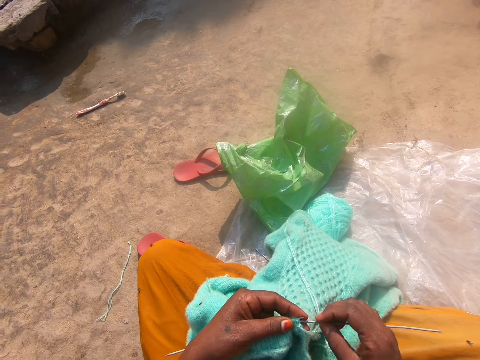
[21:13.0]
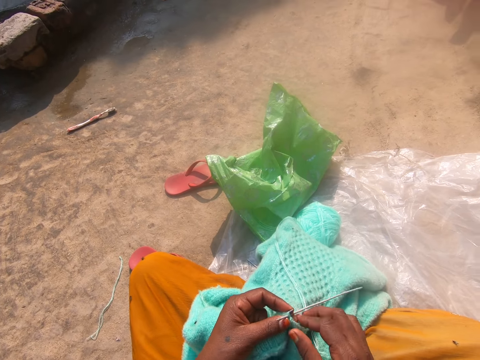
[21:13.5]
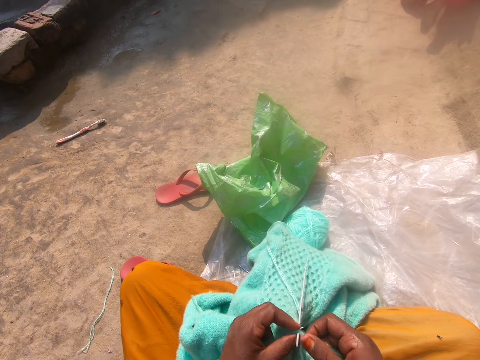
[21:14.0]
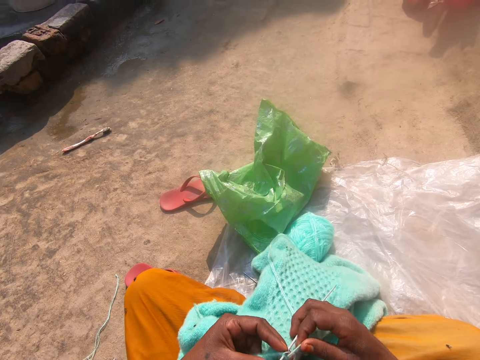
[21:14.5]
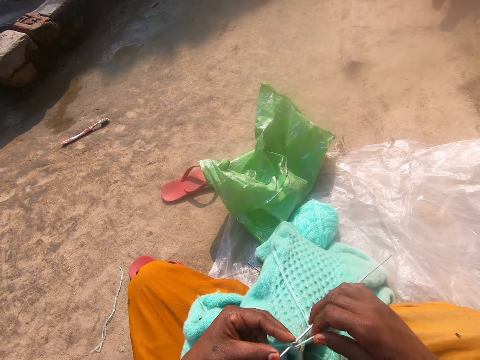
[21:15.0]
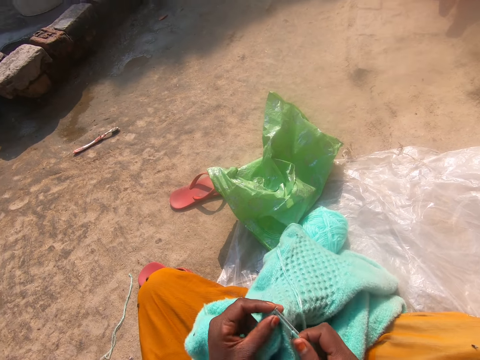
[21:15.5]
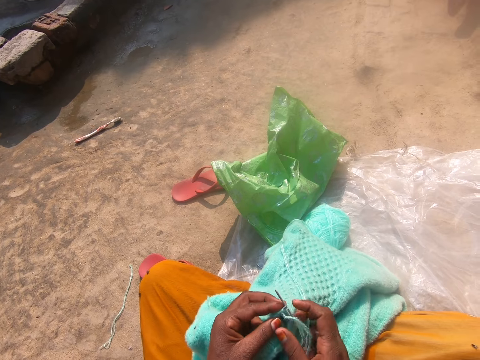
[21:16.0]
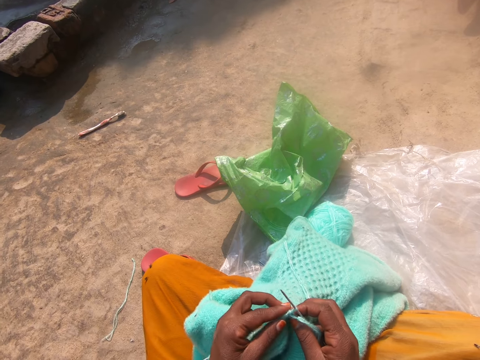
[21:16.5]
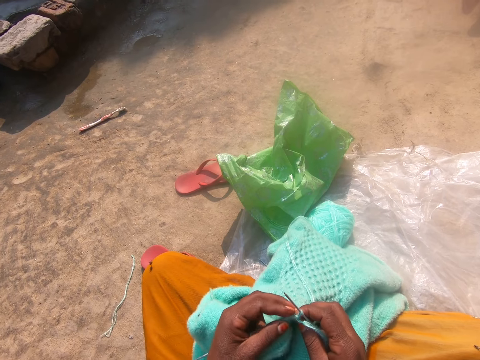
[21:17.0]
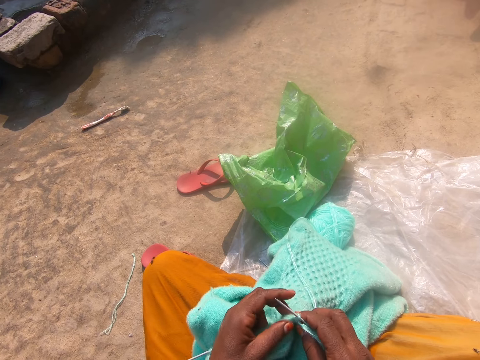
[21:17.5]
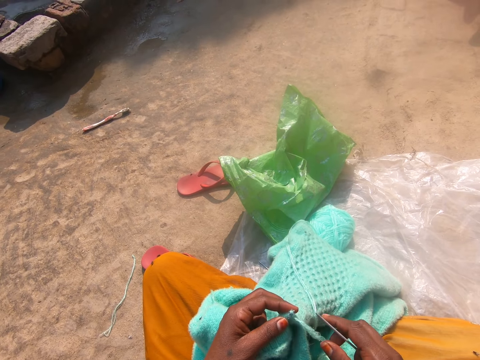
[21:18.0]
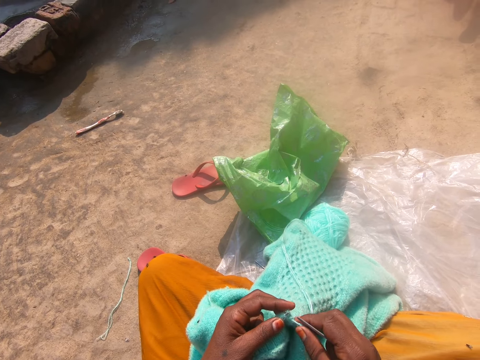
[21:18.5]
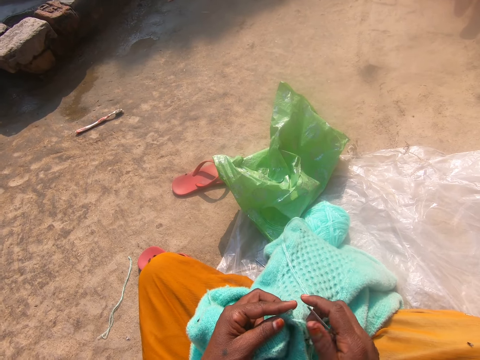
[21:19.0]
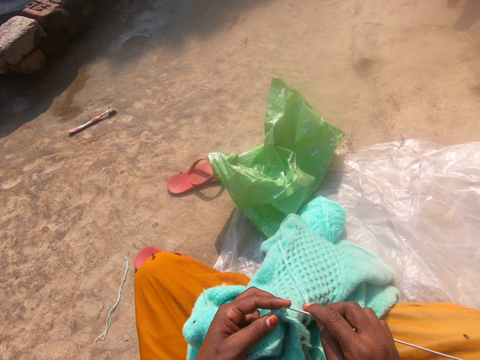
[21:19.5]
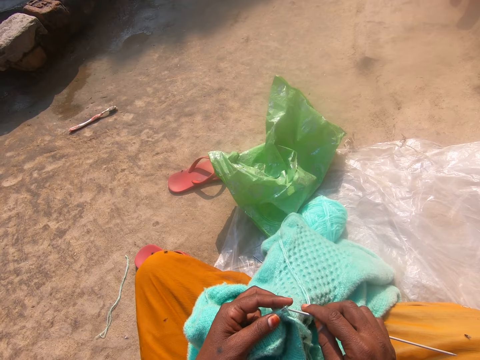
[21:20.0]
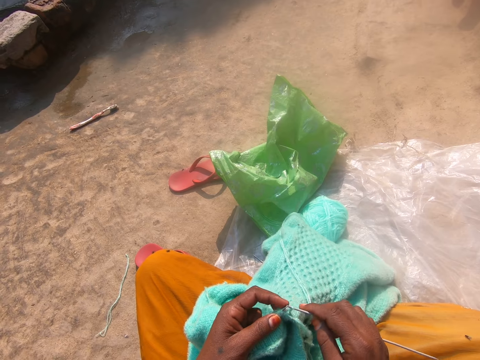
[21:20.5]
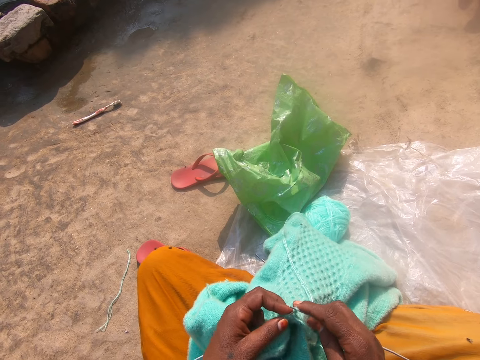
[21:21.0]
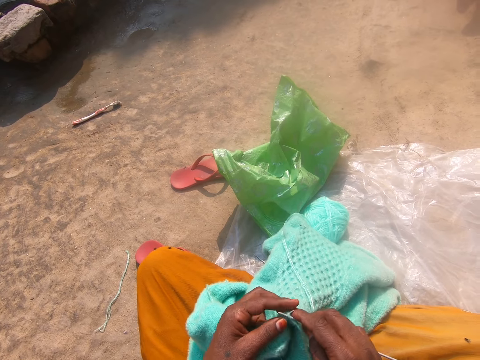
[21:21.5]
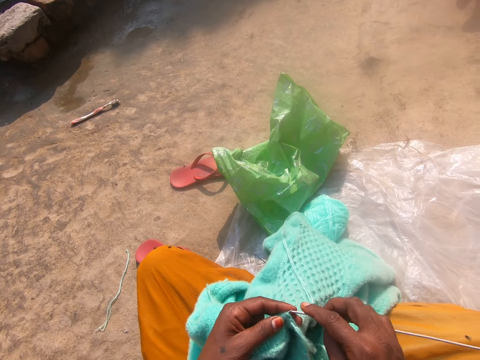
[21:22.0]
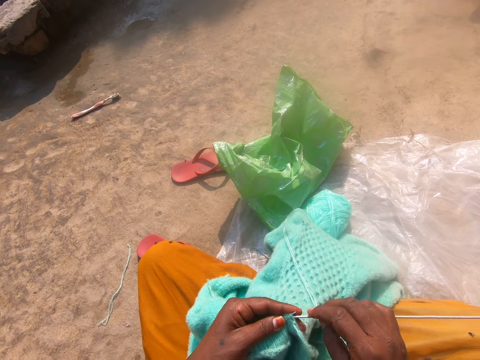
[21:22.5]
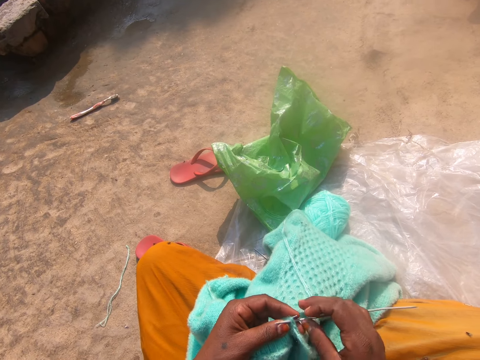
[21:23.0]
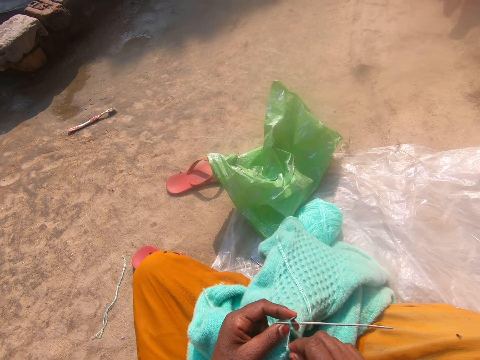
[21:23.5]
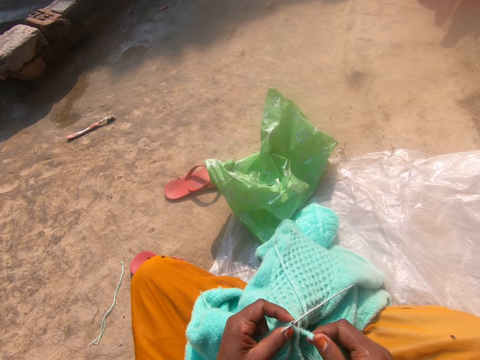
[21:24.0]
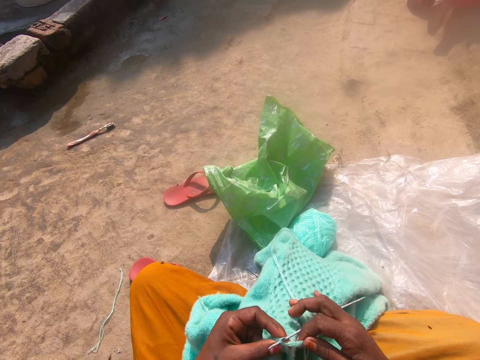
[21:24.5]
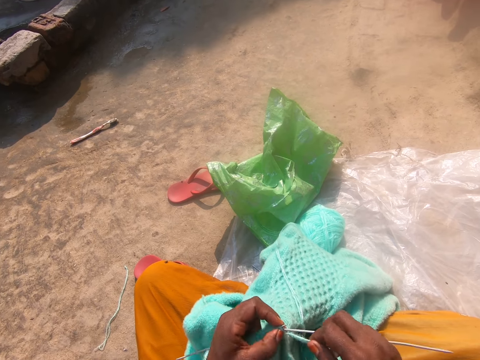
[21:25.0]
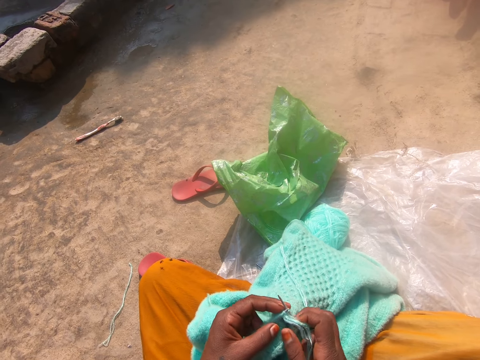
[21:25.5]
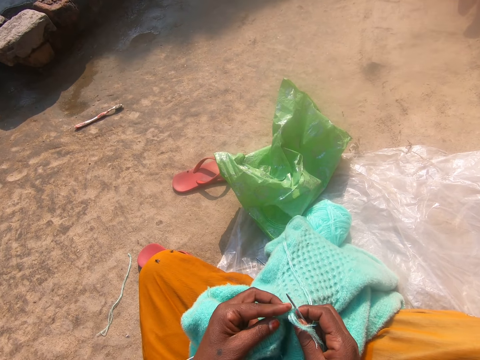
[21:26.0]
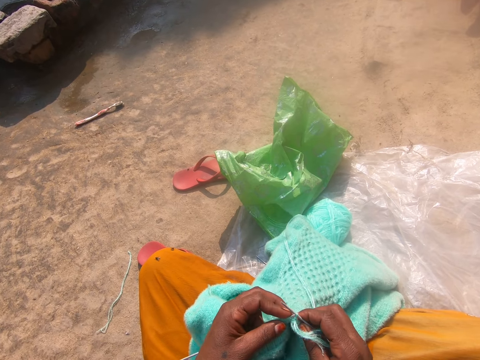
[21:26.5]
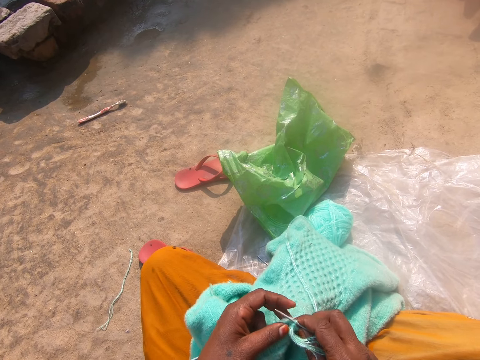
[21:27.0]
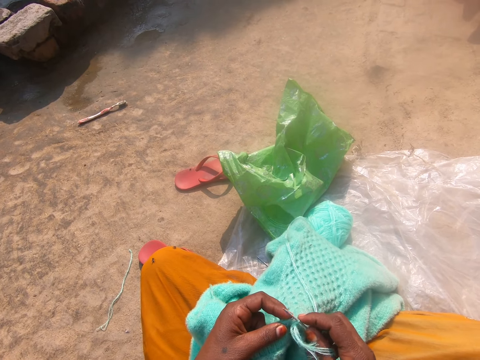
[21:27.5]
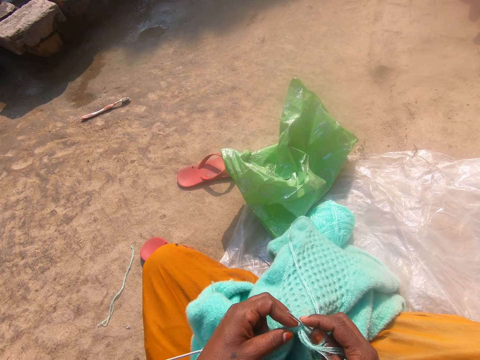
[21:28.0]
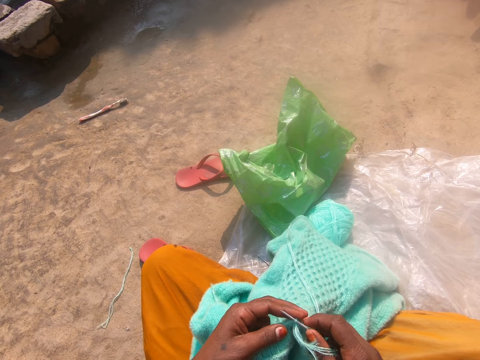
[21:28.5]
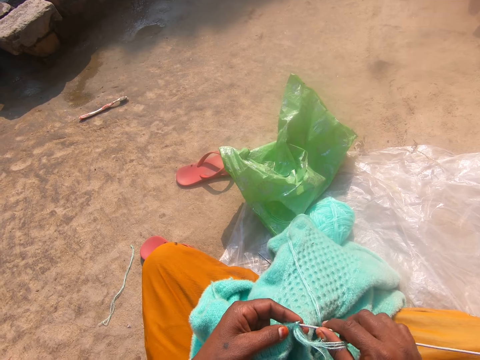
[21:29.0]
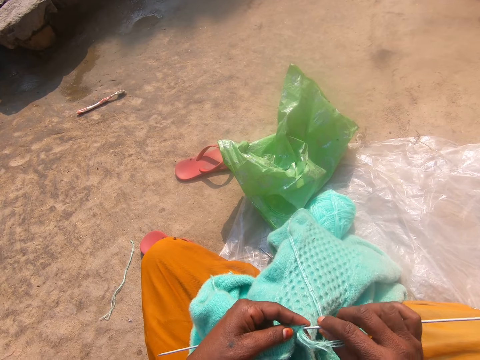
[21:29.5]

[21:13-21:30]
The camera wearer rolls the string on the knitting needle. They knit the cloth. They roll the string on the knitting needle. They knit the cloth.

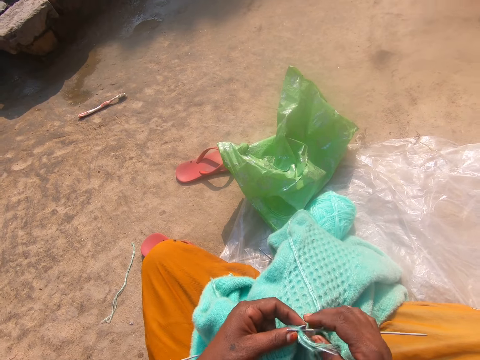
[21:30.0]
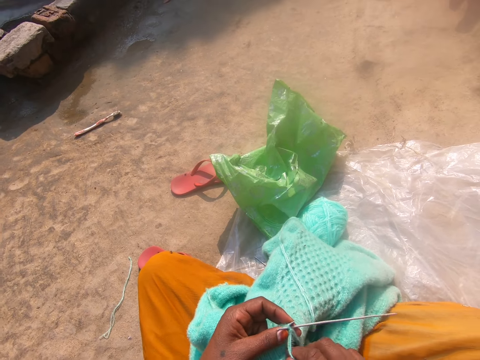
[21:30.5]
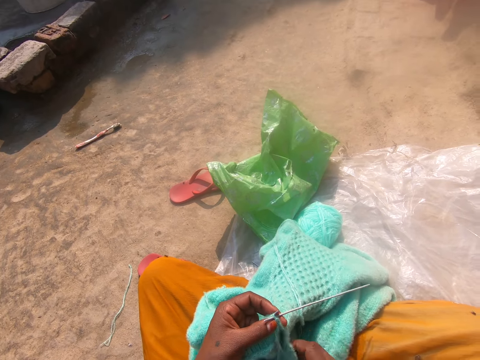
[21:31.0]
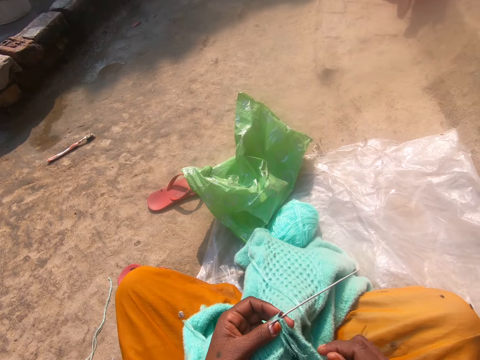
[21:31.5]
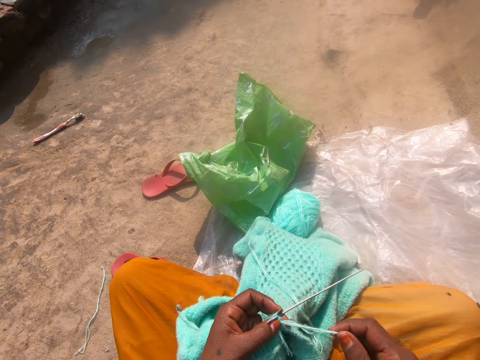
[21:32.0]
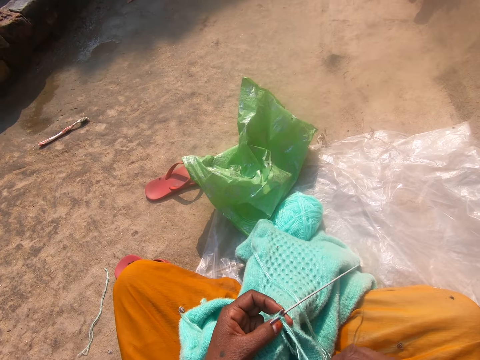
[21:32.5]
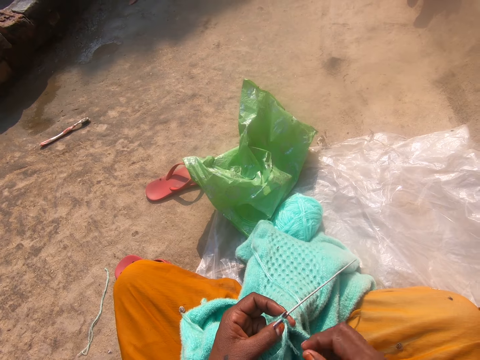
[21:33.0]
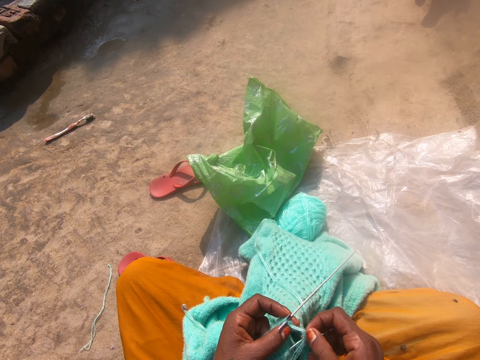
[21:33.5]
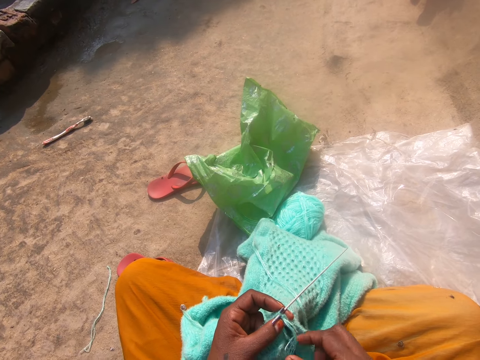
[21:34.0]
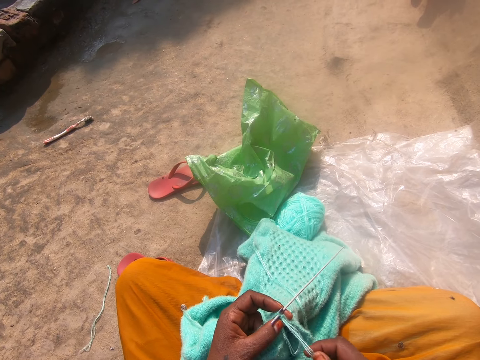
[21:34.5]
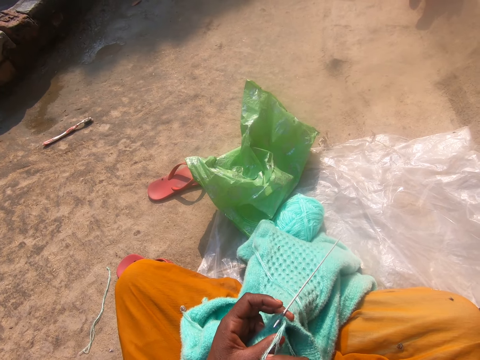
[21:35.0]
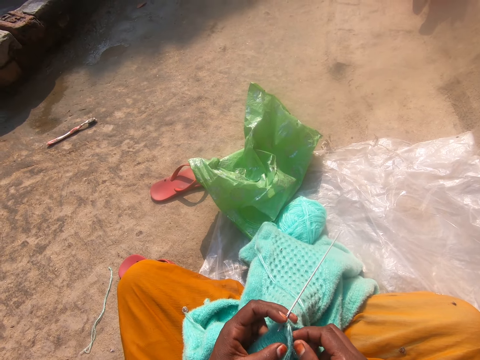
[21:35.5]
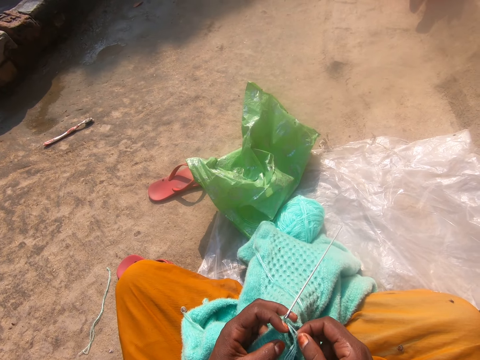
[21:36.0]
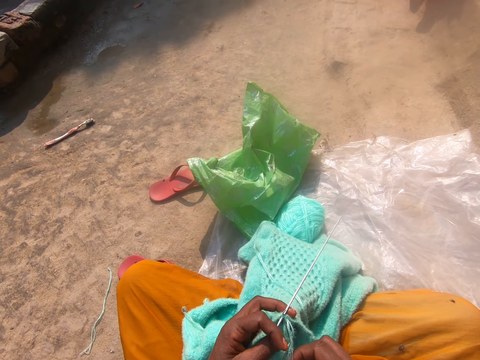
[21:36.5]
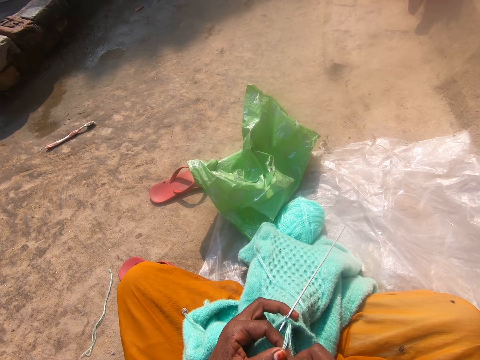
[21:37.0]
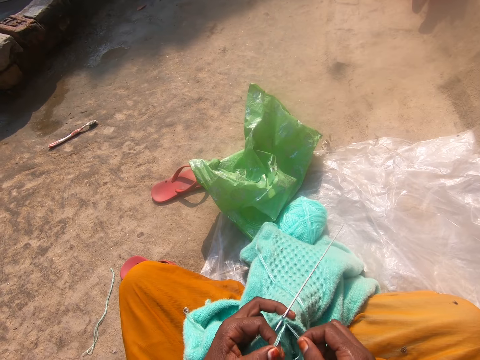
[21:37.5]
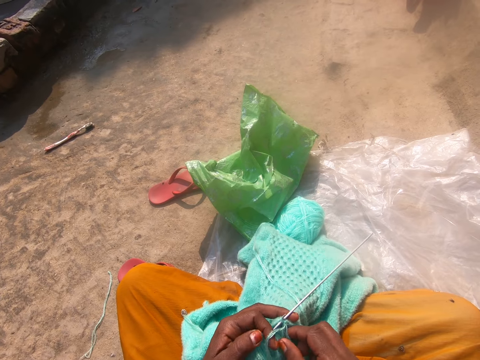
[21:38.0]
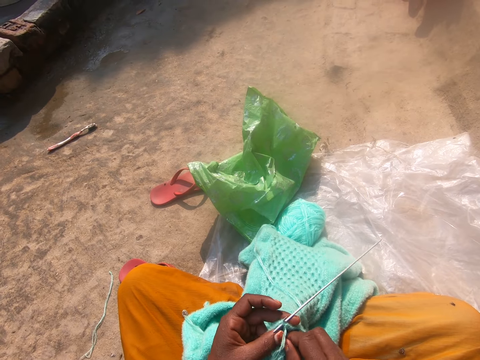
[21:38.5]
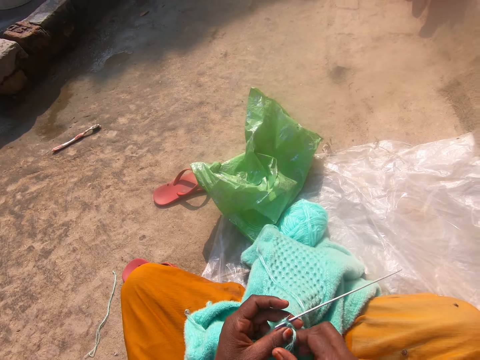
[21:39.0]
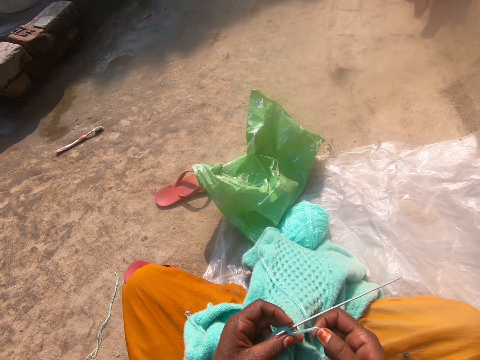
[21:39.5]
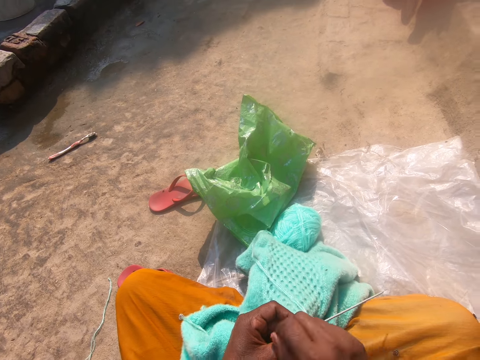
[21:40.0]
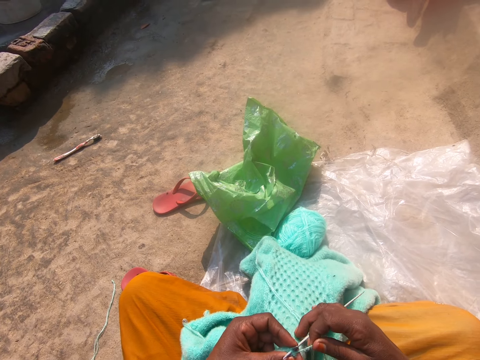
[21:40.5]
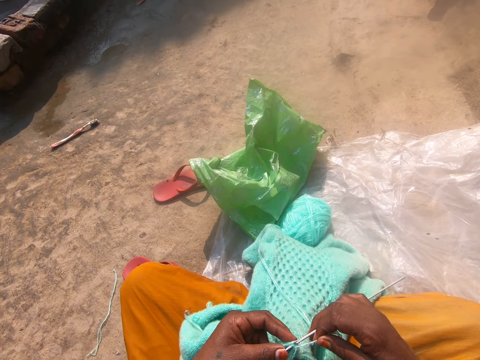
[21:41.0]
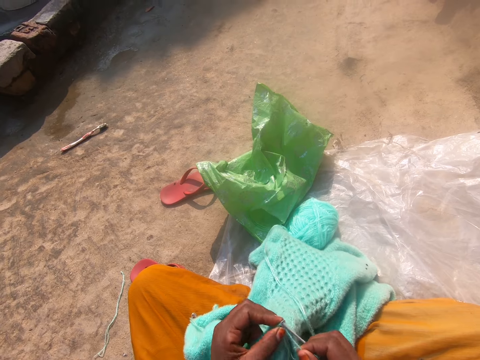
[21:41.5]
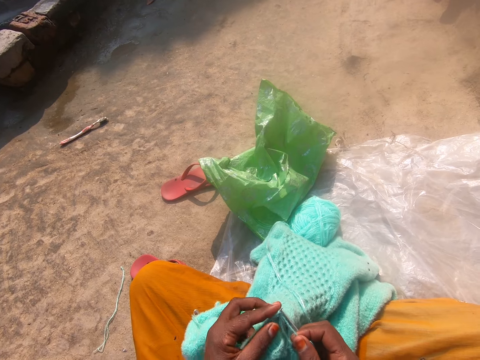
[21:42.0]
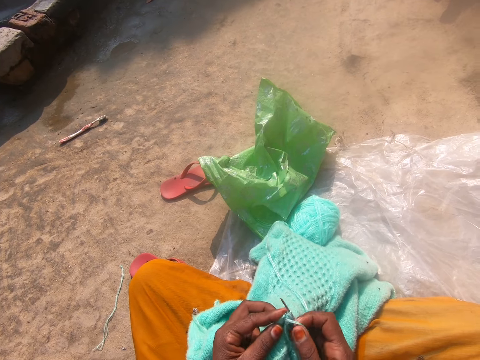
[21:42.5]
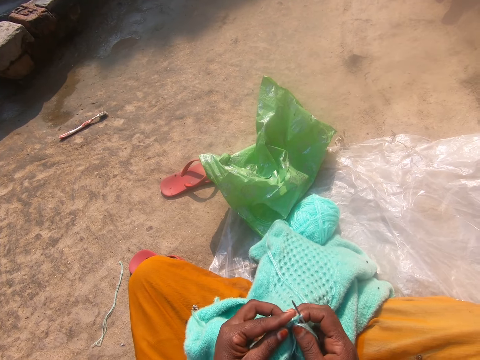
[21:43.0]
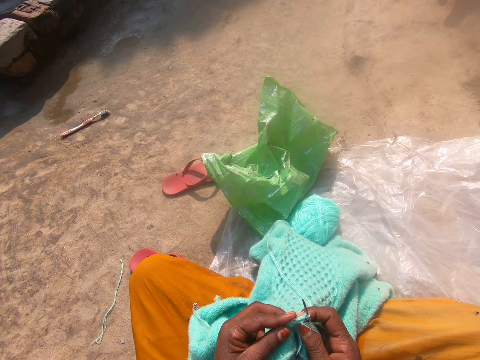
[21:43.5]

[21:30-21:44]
The camera wearer touches the string. They roll the string on the knitting needle. They knit the cloth.
